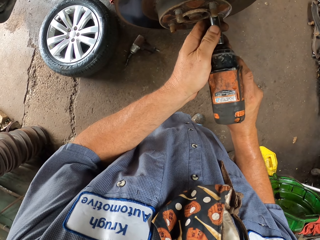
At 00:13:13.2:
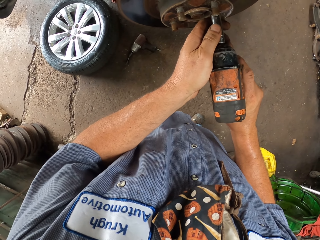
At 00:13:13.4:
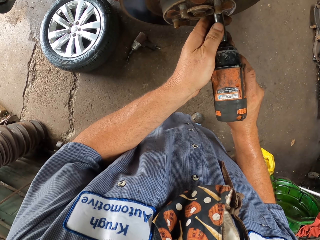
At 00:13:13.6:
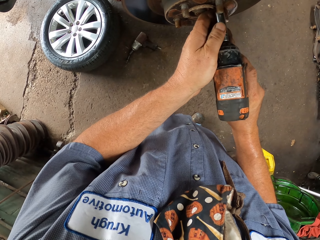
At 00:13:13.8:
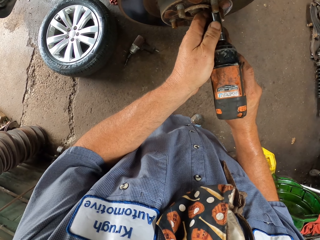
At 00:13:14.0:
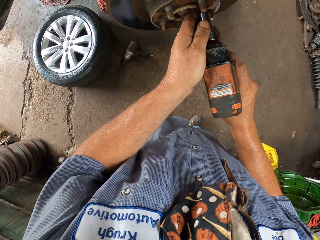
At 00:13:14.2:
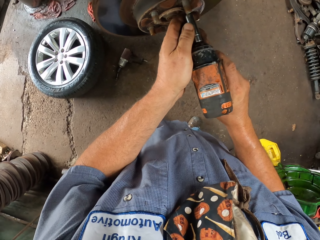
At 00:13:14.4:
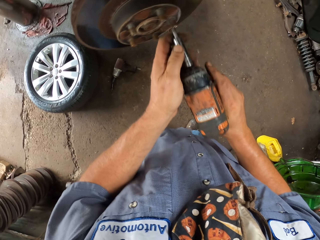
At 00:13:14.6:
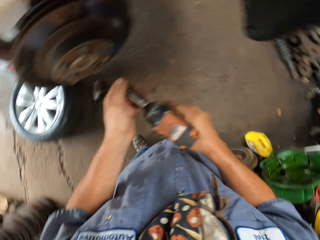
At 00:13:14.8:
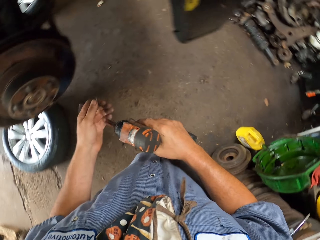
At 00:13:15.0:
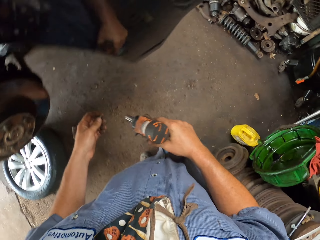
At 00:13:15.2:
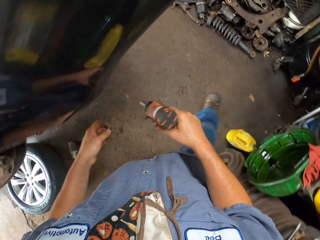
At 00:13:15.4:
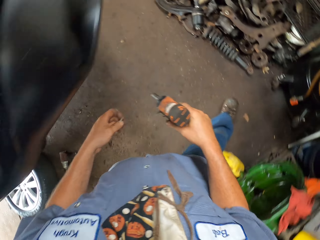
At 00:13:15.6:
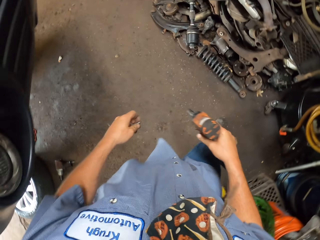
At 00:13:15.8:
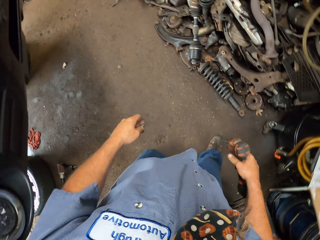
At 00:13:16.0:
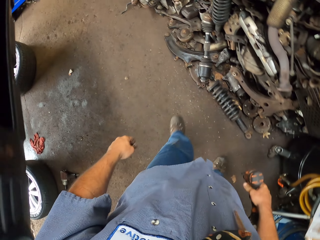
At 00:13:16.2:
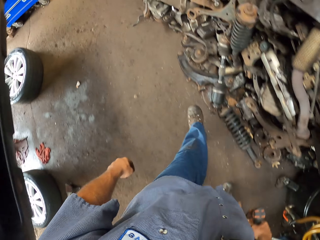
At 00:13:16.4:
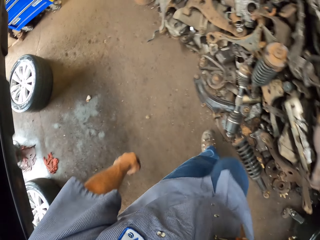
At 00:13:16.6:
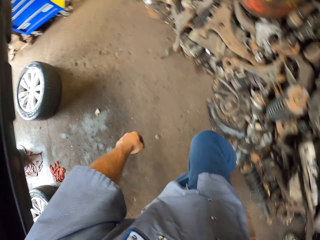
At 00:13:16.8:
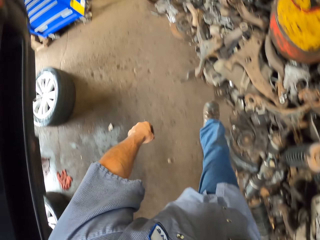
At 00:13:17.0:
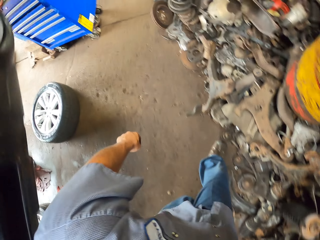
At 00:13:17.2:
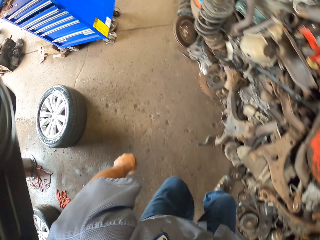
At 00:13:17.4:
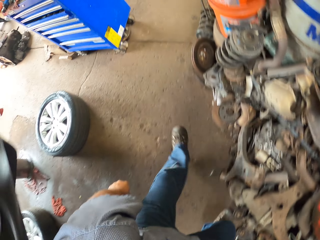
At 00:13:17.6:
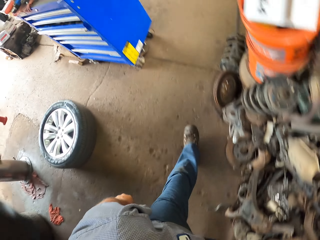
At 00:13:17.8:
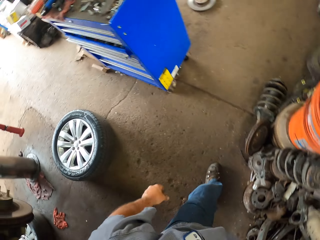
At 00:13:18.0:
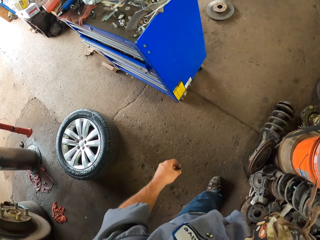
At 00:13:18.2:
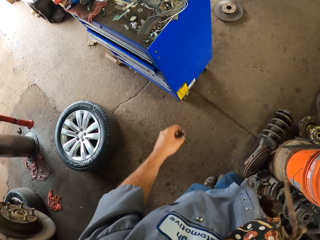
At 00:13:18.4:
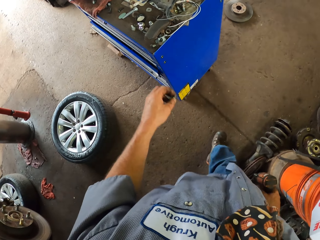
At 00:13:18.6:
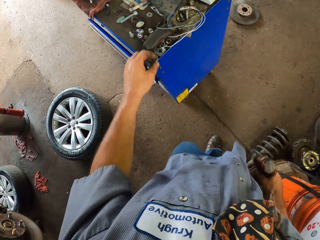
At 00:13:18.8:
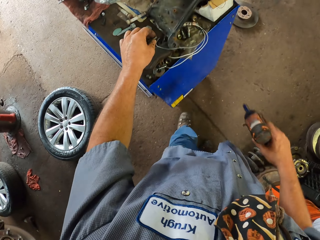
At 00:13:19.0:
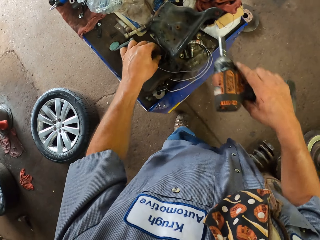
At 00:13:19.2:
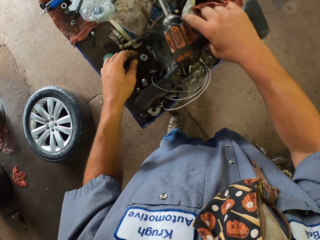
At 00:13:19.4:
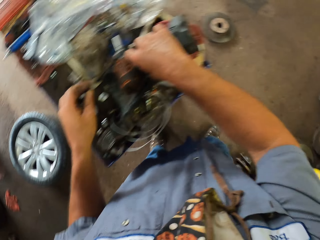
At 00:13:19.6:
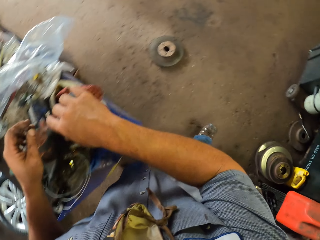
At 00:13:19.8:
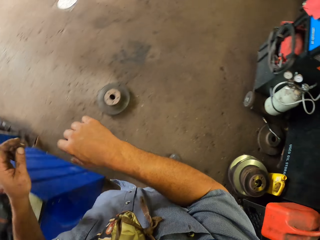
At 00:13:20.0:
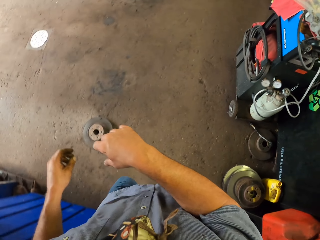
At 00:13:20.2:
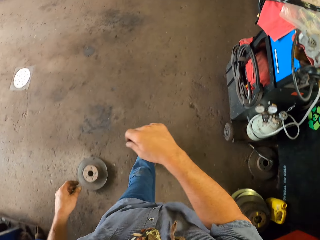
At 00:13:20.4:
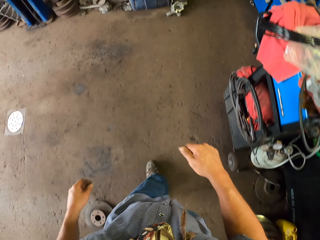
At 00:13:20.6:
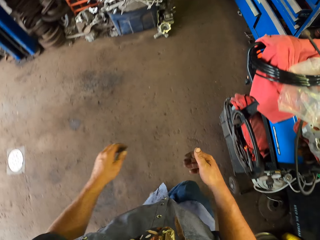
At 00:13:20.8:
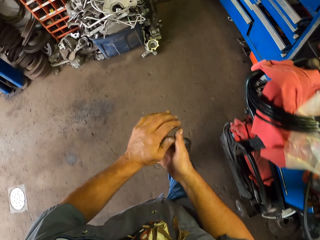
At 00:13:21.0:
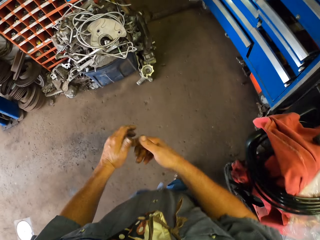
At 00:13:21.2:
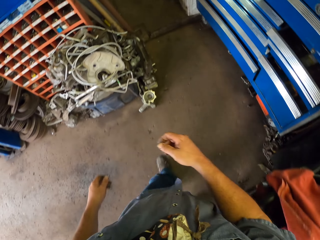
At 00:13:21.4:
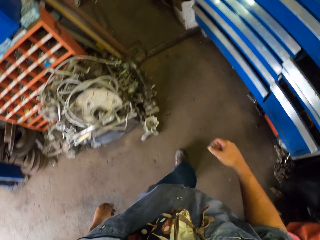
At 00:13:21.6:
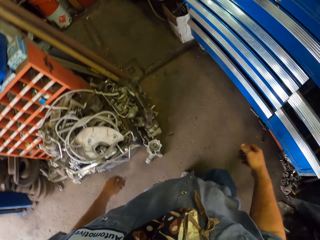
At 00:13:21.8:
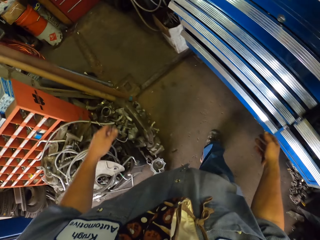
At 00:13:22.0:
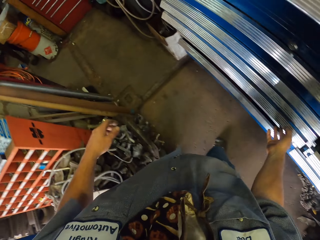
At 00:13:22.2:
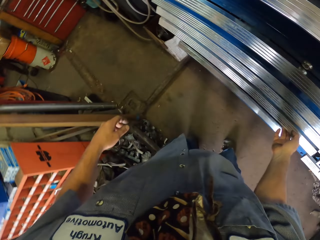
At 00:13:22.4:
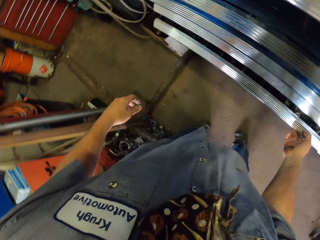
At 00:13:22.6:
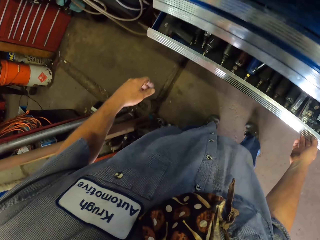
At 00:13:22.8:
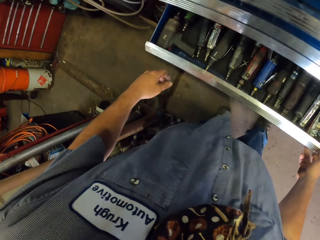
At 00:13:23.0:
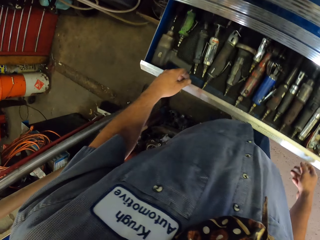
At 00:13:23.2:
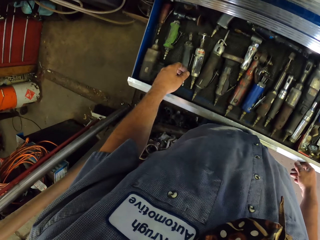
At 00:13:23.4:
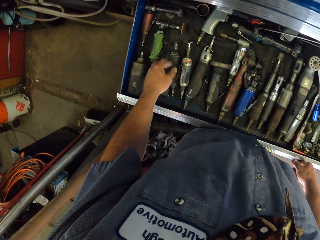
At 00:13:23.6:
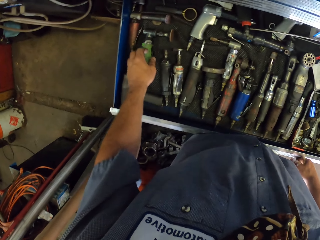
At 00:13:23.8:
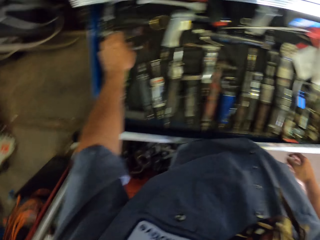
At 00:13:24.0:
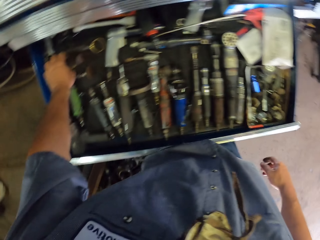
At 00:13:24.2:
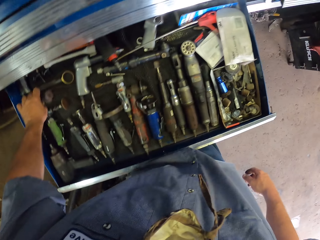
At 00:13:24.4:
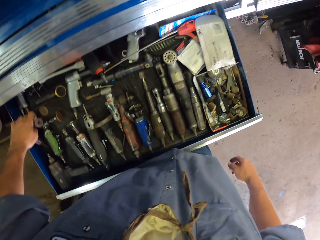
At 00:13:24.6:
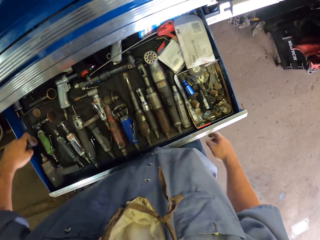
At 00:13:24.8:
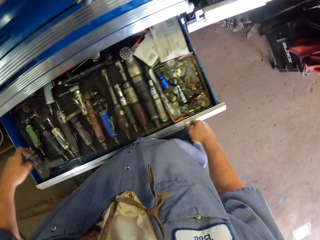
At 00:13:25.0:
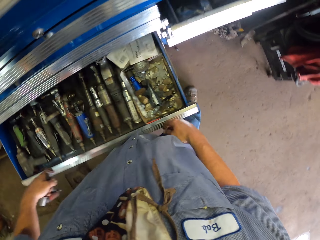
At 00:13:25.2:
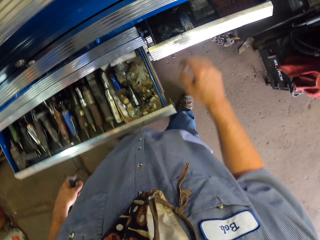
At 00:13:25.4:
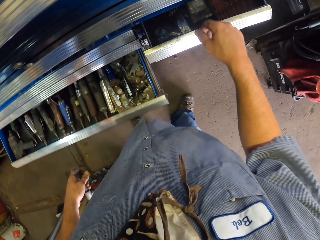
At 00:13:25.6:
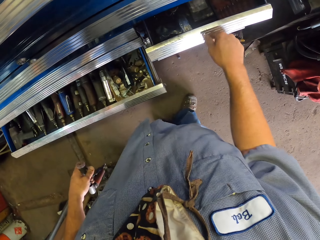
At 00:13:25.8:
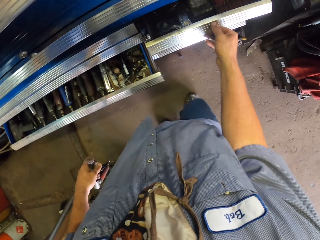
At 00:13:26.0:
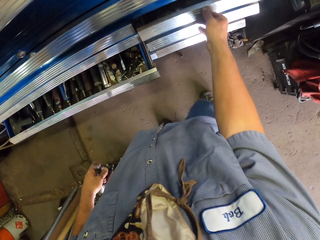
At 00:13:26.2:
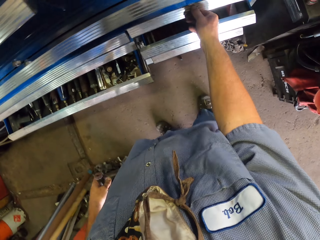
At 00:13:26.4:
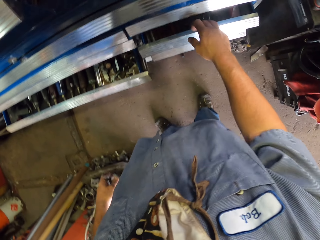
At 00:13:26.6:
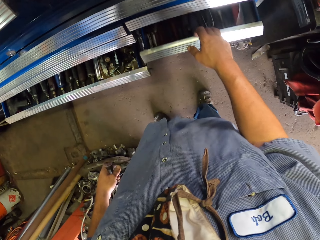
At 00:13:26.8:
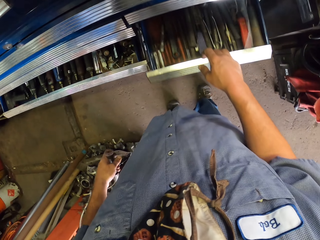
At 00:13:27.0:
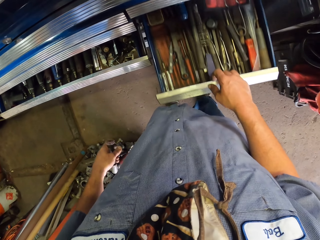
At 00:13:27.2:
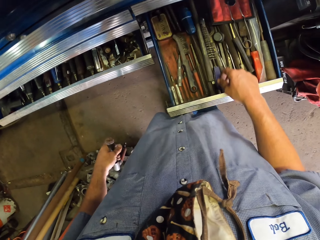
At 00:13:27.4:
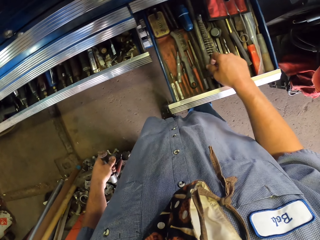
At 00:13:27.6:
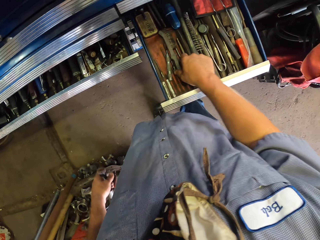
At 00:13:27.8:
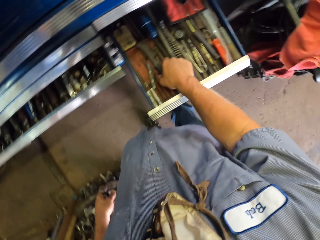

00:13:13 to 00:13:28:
The camera wearer walks around. He drops the driller. He returns the drill to a tool box. He walks around. He opens a drawer with his hand. He picks up the driller from the drawer. He closes the drawer. He opens the drawer with his hand.

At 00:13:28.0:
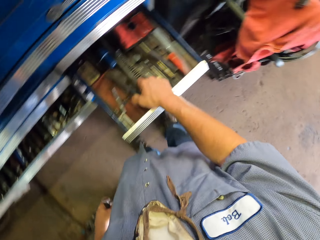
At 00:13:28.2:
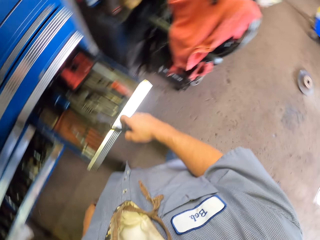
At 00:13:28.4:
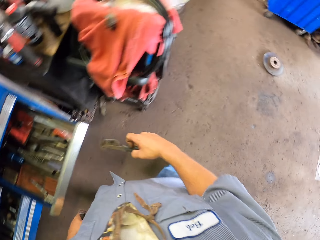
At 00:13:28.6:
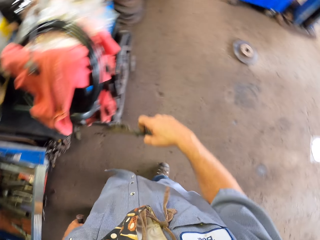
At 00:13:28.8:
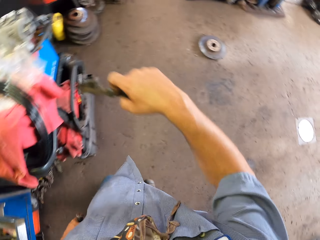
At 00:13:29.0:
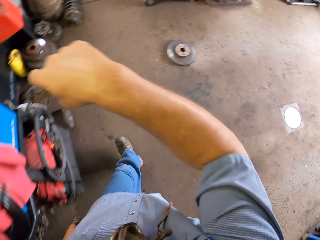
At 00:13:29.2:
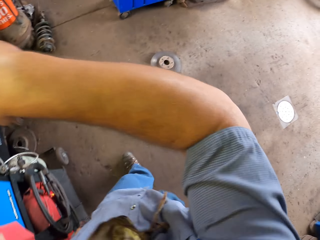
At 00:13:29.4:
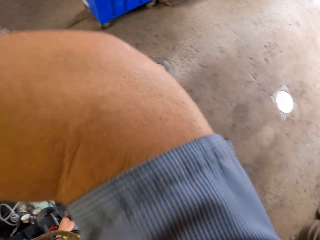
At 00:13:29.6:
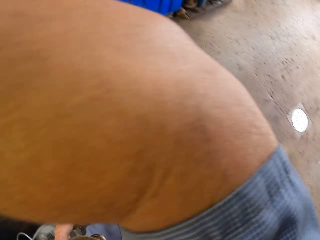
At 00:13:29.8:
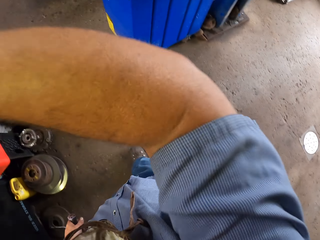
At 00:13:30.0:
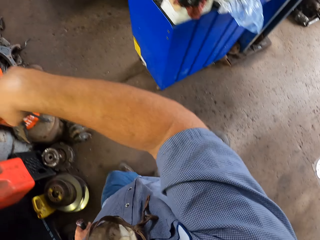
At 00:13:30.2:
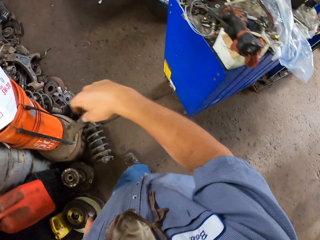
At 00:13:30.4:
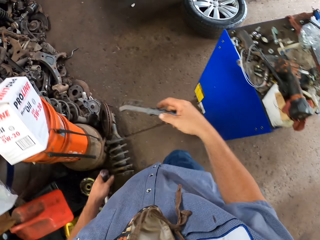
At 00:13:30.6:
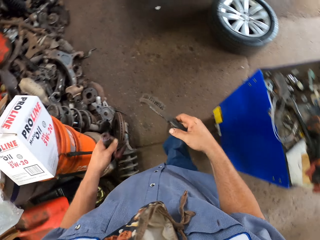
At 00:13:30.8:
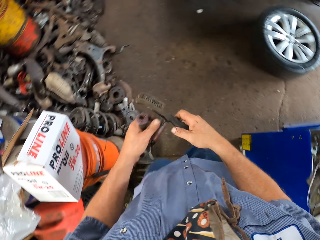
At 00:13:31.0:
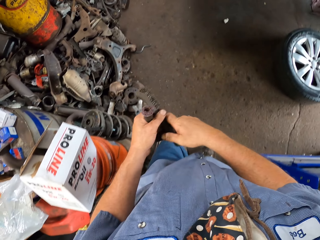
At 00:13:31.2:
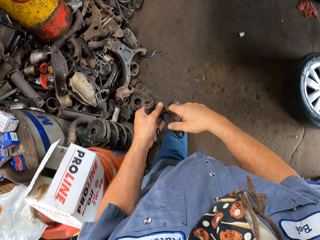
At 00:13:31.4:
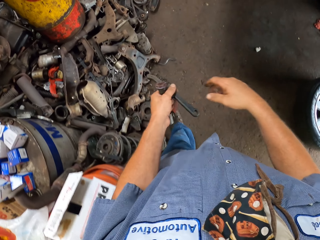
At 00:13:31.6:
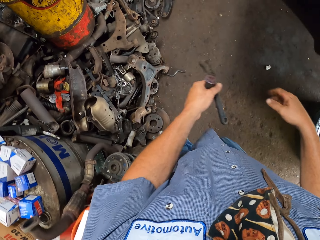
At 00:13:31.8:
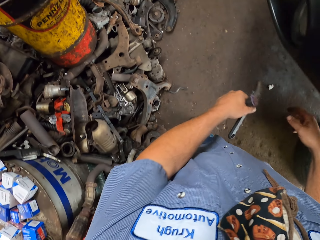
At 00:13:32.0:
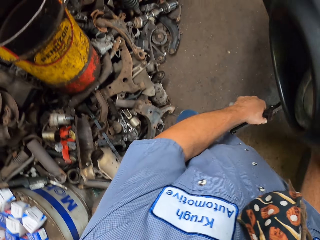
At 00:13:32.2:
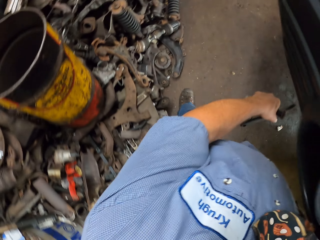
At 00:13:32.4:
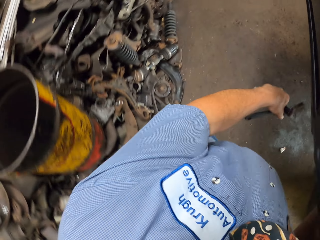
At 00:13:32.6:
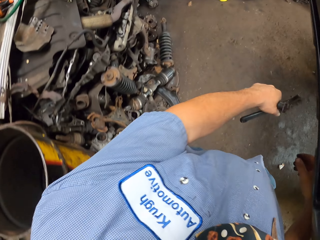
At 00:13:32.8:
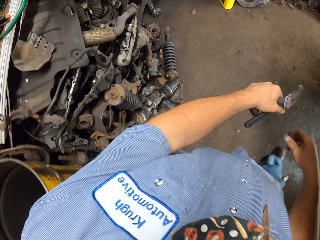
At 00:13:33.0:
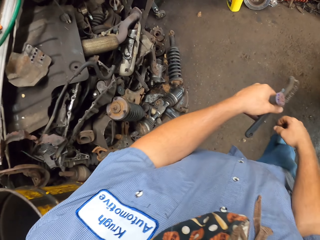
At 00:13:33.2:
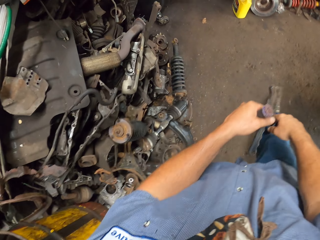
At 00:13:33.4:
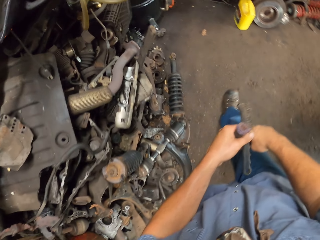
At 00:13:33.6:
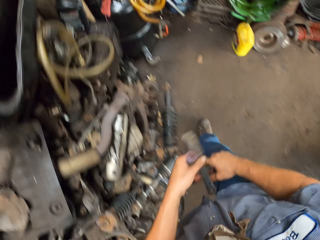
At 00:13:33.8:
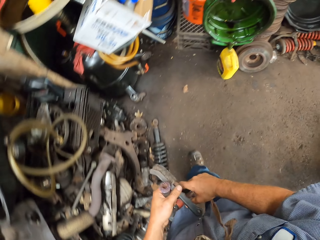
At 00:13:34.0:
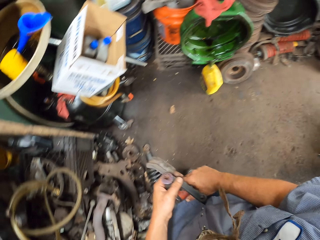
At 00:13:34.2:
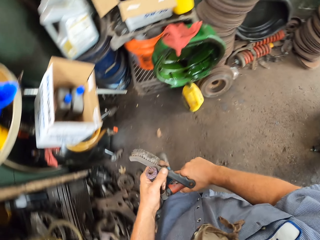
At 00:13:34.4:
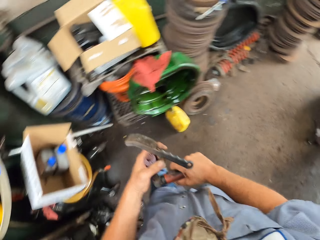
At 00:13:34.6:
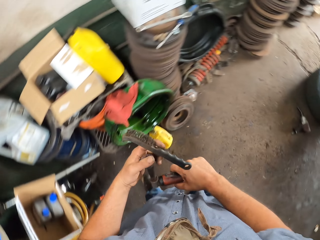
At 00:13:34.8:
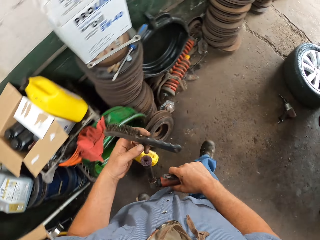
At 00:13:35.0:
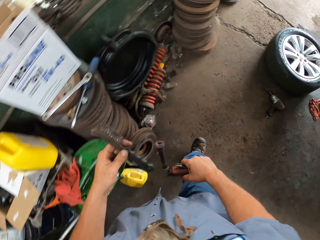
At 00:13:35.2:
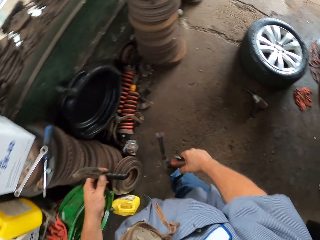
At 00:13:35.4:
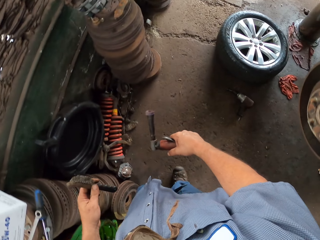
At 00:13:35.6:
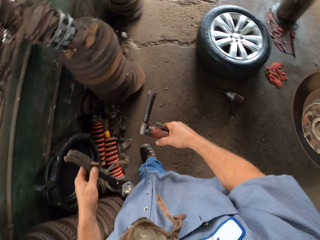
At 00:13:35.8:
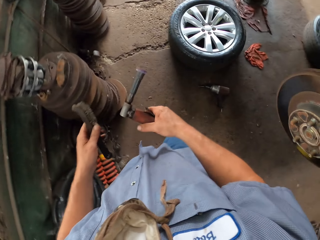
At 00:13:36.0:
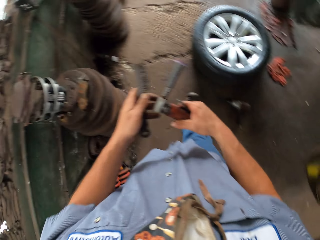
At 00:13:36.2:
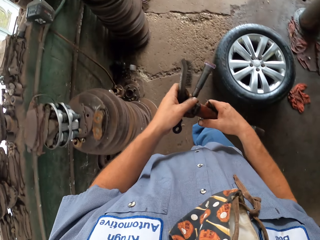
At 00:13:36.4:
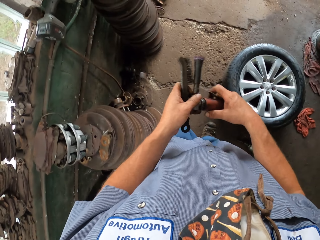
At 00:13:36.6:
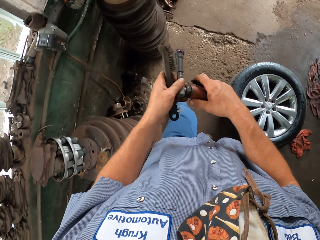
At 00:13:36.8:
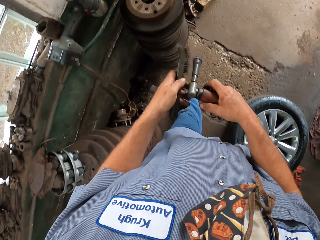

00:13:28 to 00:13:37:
The camera wearer picks up a cleaning brush from the drawer. He raises his hand. He puts something and the driller together. He switches the cleaning brush to the left hand. He walks around. He passes the driller to the other hand.
